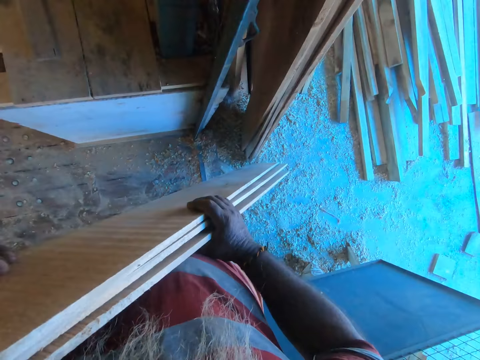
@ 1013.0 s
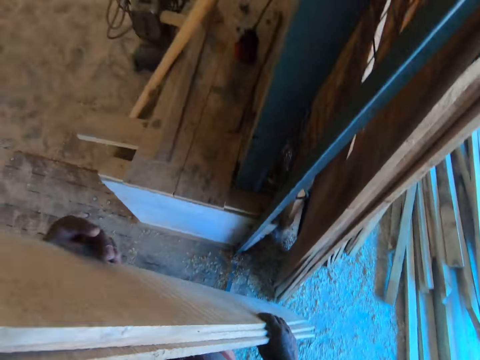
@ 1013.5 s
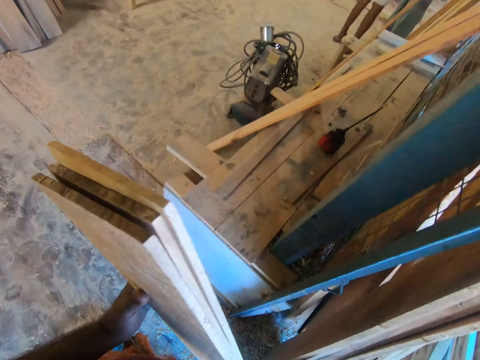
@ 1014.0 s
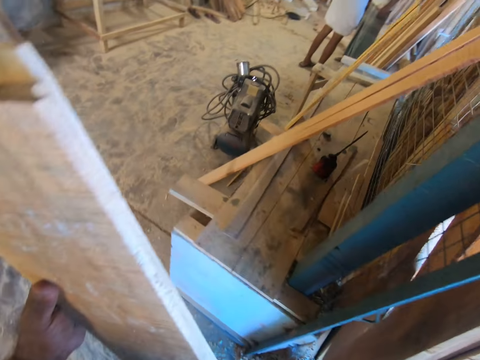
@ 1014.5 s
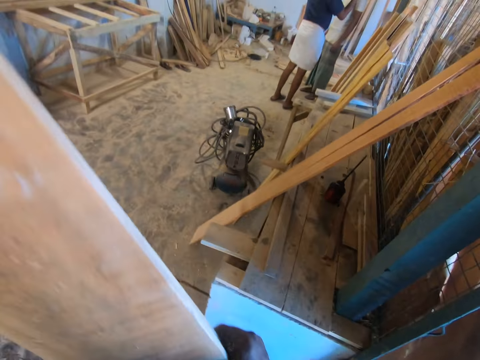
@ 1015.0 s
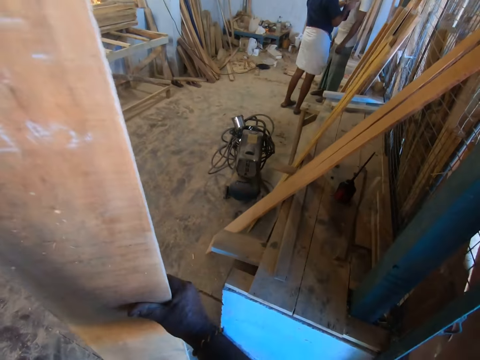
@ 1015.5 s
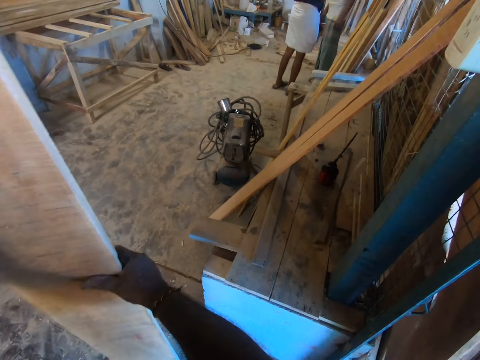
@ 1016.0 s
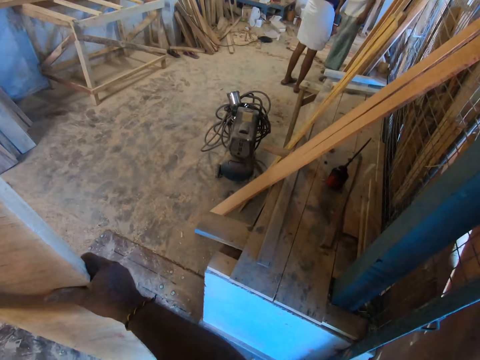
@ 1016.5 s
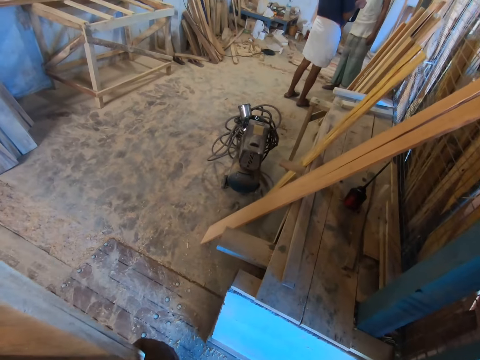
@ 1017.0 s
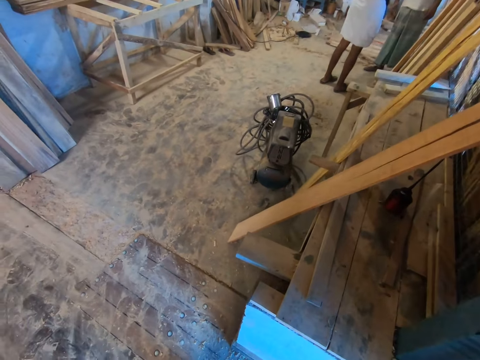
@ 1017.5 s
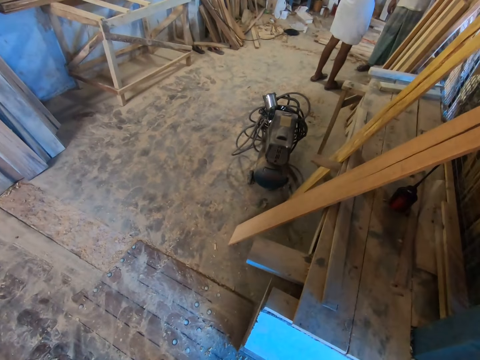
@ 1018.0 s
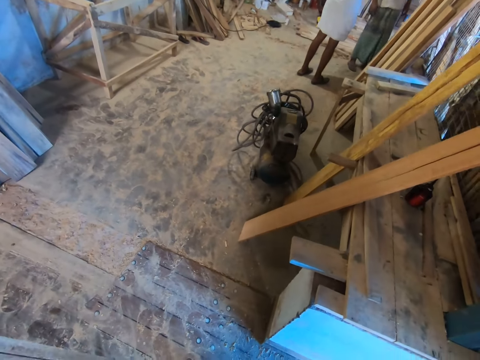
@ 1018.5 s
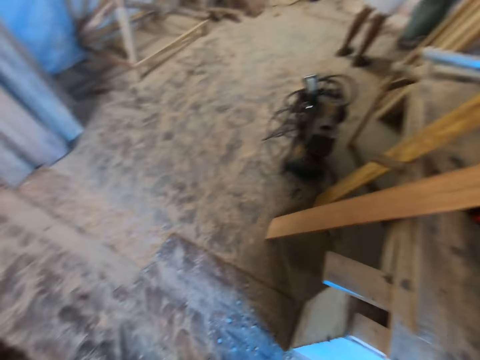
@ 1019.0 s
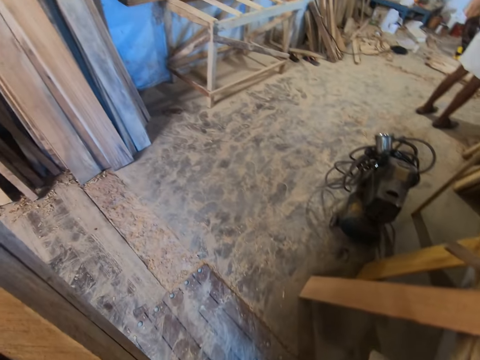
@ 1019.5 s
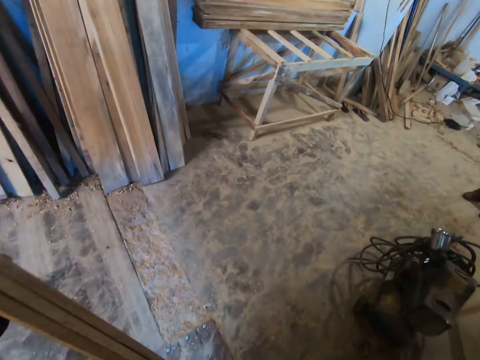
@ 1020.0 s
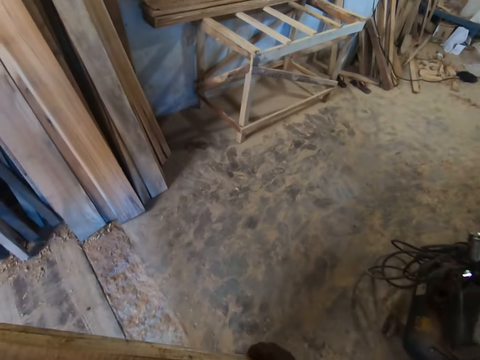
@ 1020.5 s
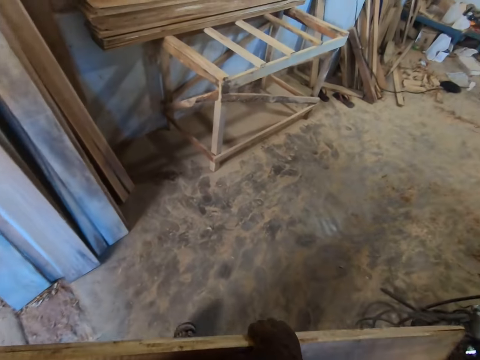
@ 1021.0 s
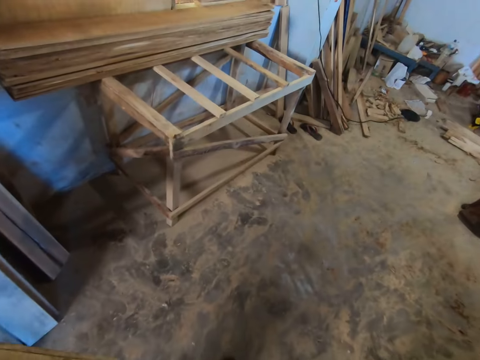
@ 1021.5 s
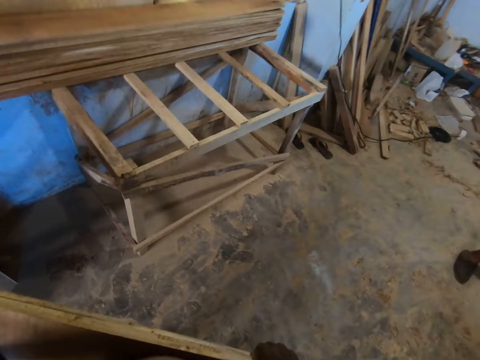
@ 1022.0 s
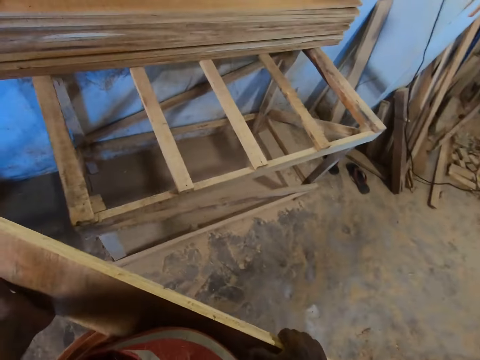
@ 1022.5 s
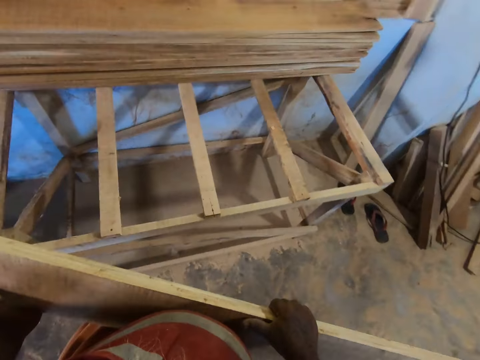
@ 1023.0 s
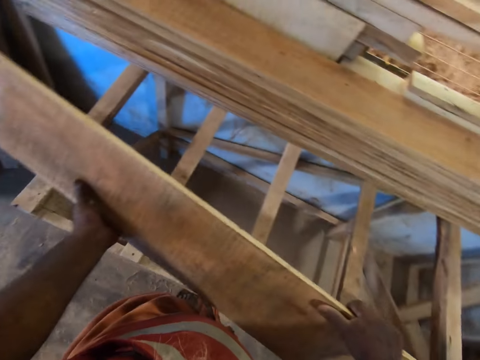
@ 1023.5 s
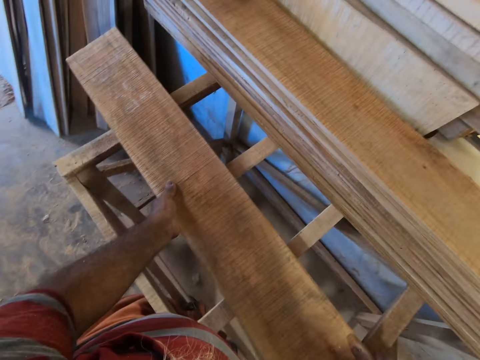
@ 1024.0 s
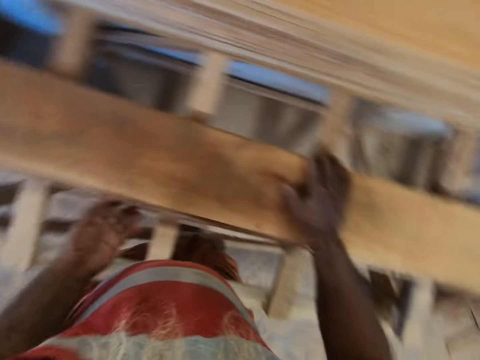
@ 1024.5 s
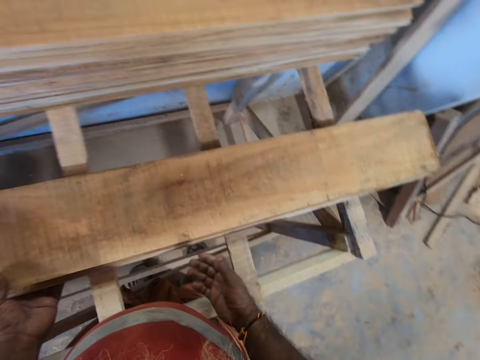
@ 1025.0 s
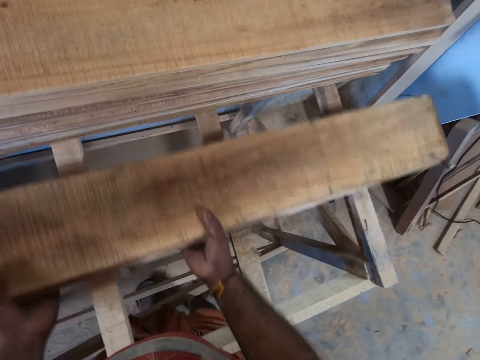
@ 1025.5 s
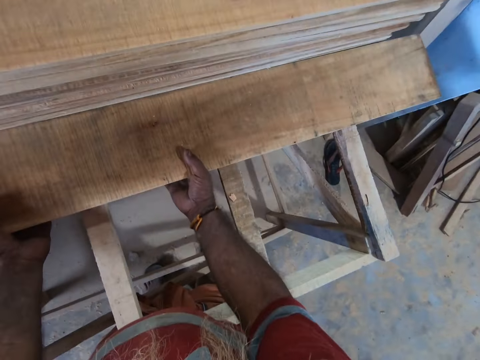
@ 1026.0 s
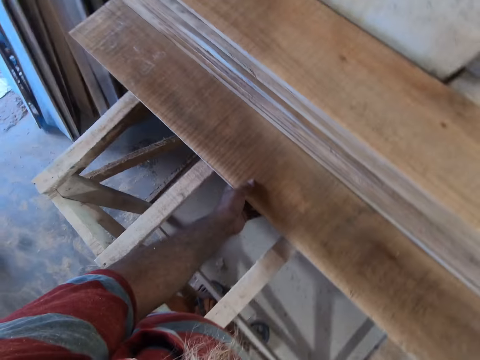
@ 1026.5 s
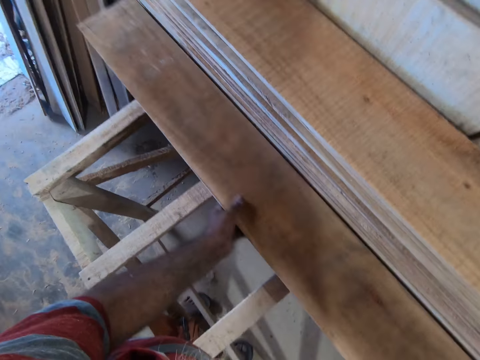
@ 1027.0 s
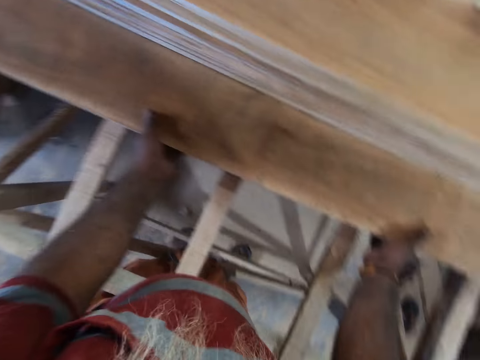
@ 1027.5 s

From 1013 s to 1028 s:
The camera wearer lifts the planks with both hands. They carry the timber. A person stands beside another person. The other person stands beside the first person. The camera wearer looks around. They walk towards the table. They drop the planks in both hands on the platform. They shift the planks on the platform with both hands. They adjust the timber.

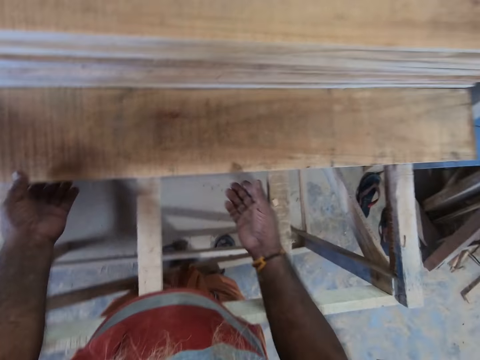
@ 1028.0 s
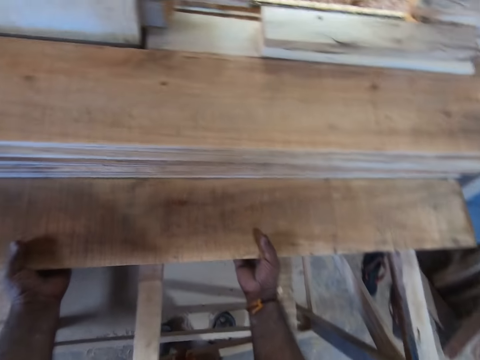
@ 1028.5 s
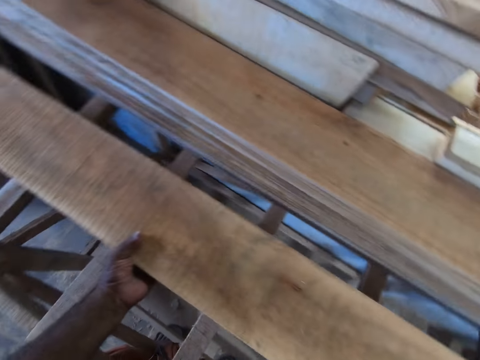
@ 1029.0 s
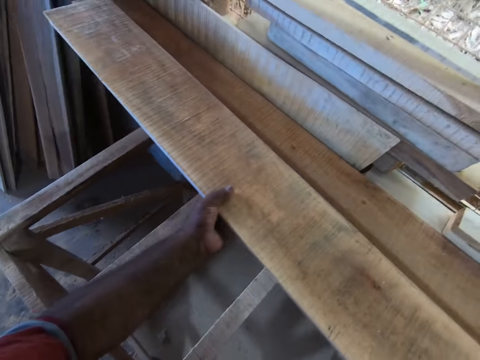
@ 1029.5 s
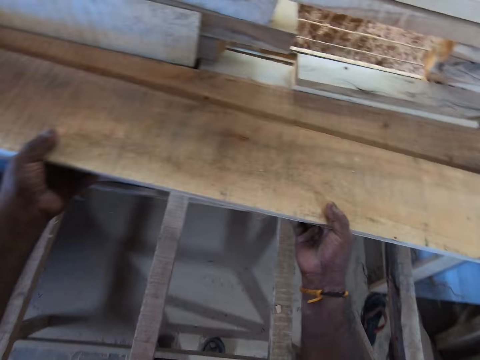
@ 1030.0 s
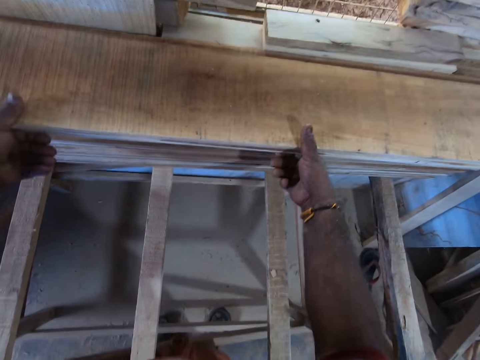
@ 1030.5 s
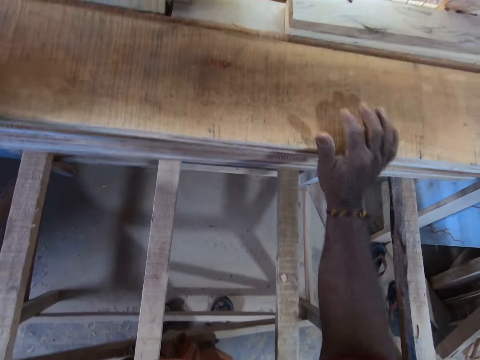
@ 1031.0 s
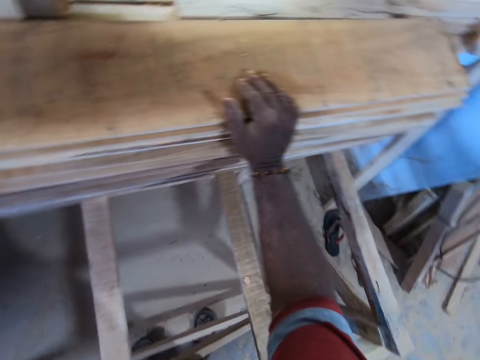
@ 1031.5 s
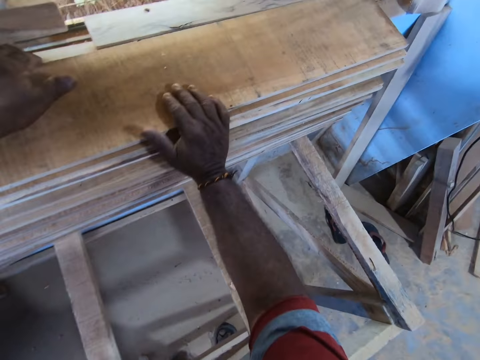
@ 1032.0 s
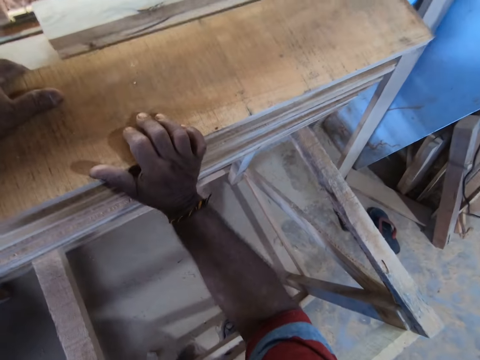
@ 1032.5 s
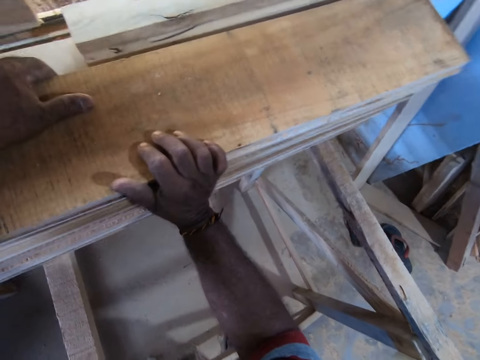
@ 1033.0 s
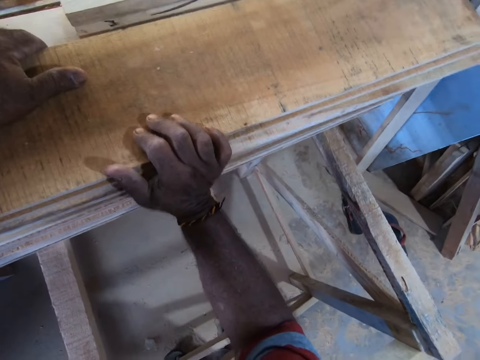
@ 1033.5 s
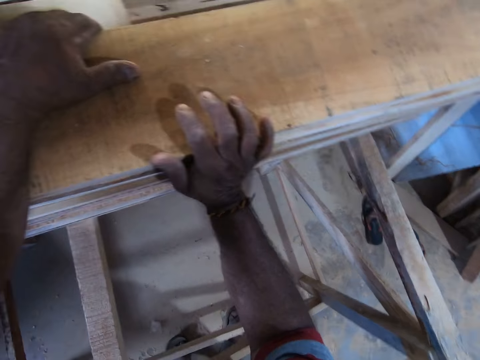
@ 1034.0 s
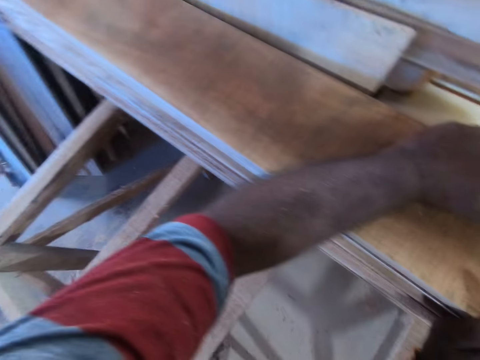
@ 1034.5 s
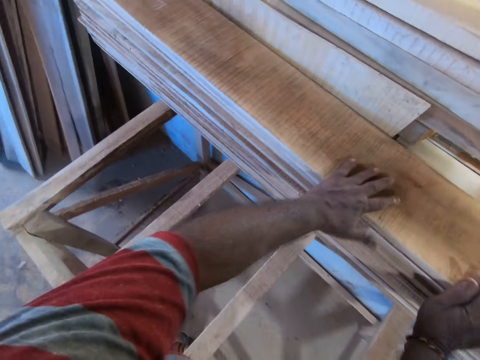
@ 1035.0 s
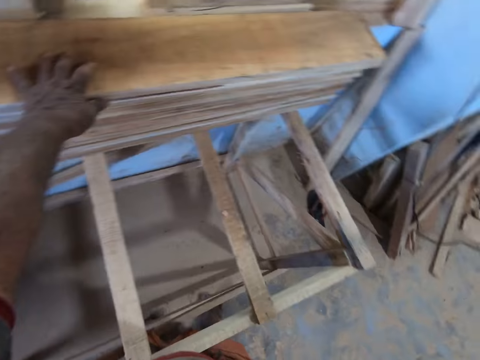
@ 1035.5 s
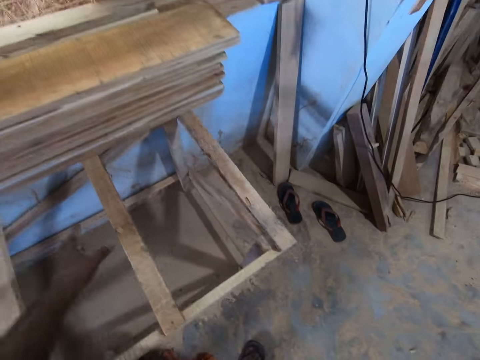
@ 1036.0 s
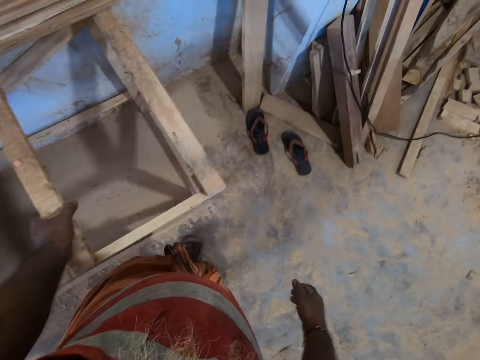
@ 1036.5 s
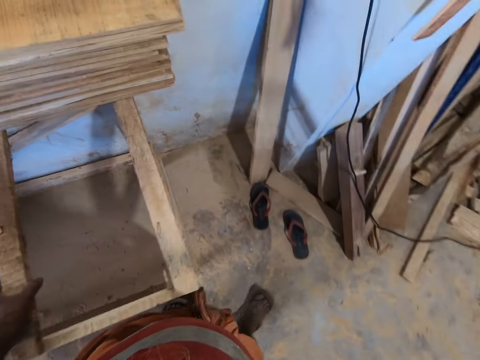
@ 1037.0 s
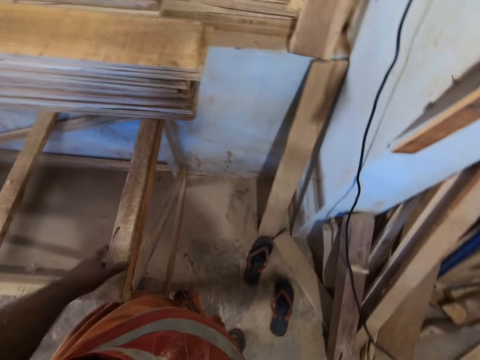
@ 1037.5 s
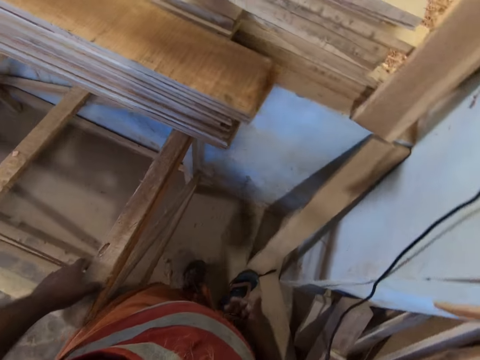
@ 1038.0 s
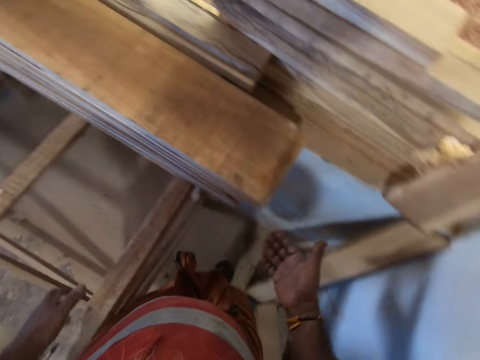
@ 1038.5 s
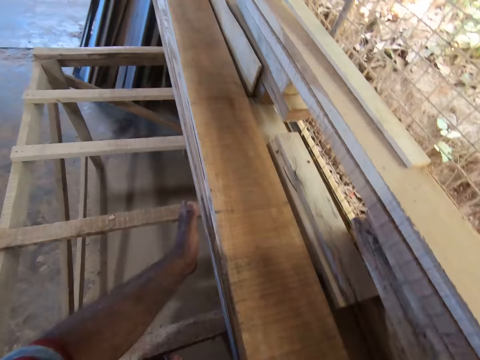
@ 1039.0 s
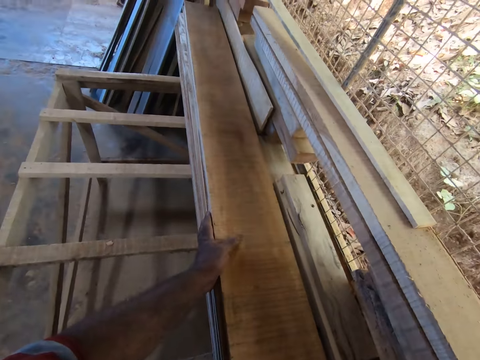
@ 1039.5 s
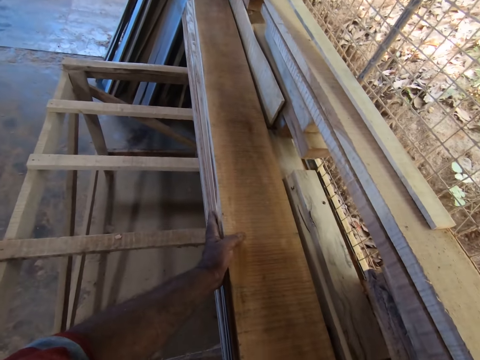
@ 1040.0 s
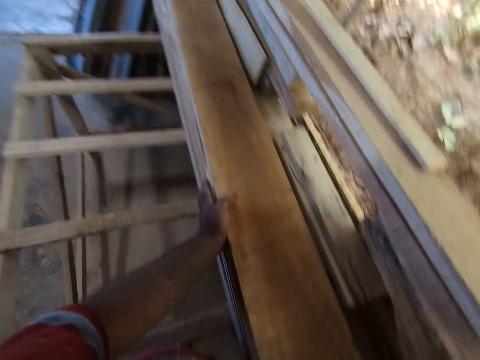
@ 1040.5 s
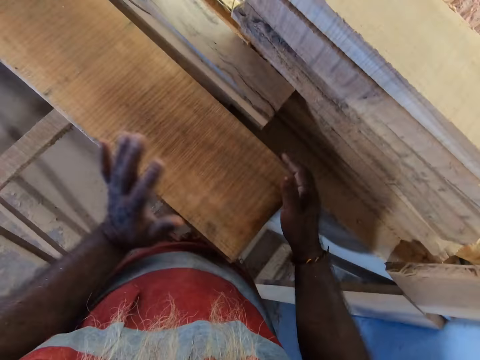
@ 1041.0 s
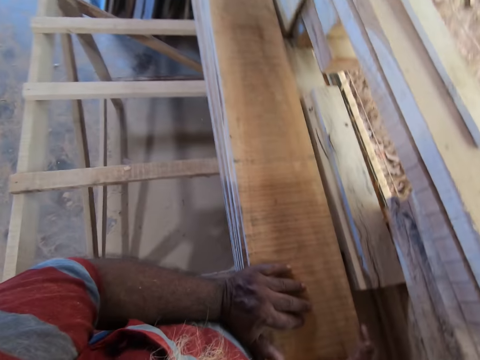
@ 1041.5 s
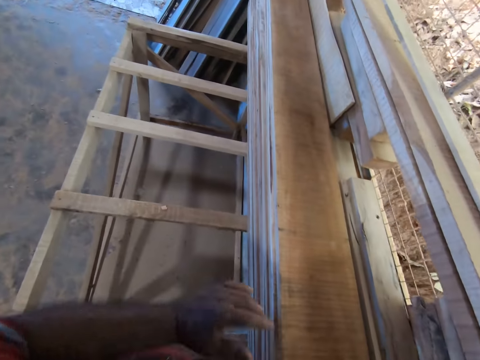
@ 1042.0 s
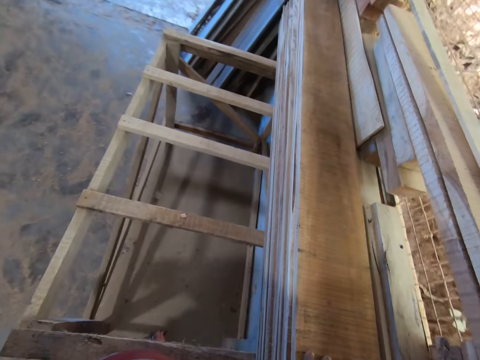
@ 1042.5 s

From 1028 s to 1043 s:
The camera wearer picks up the planks on the platform with both hands. They drop the plank in both hands on the platform. They adjust the planks on the platform with both hands. They push the timber. They touch the table, walk around the table, and push the timber.
